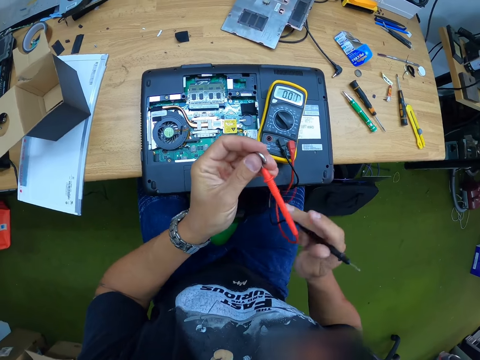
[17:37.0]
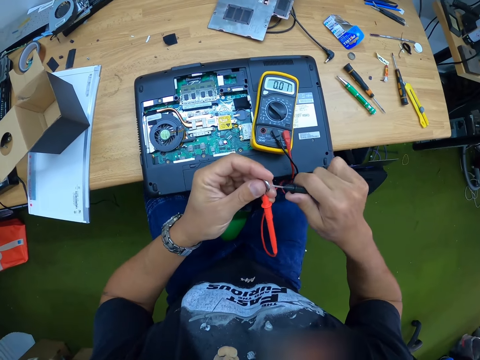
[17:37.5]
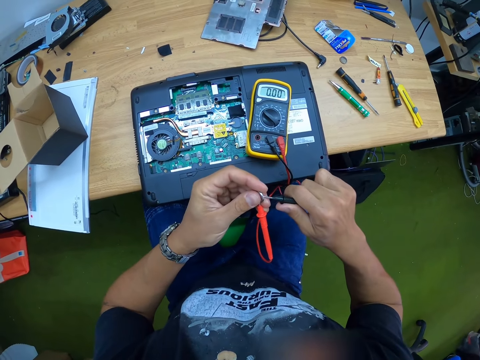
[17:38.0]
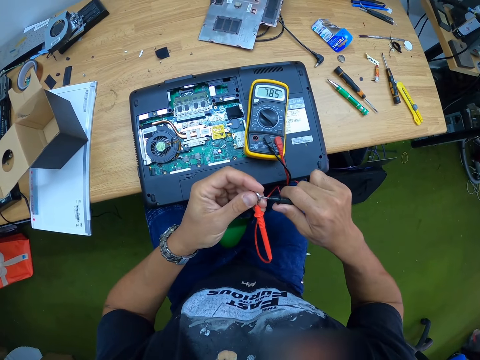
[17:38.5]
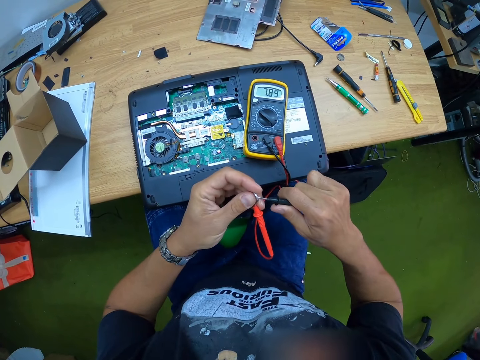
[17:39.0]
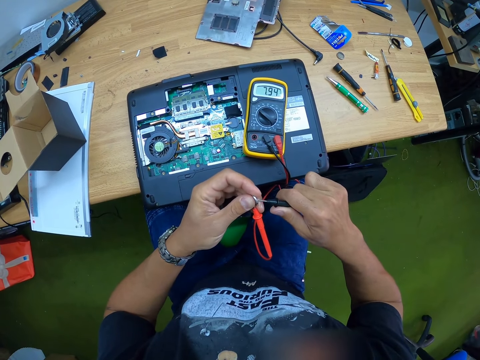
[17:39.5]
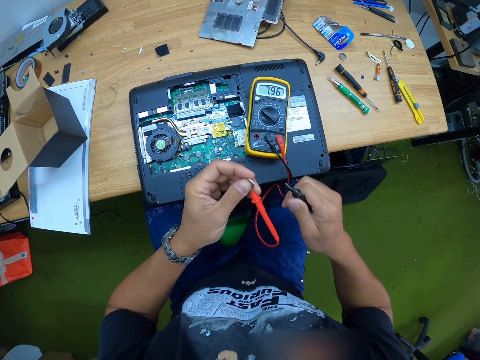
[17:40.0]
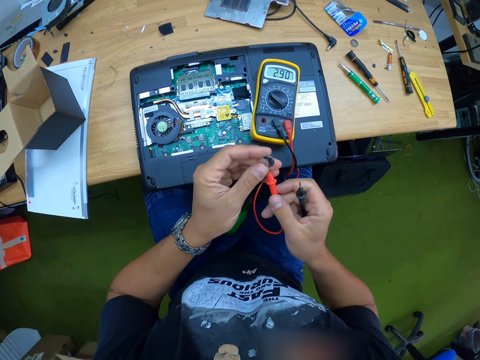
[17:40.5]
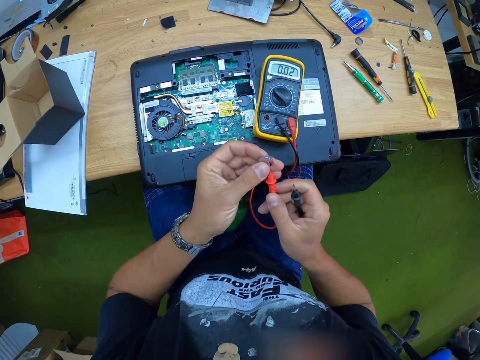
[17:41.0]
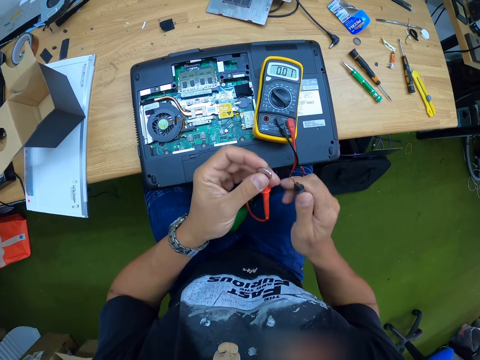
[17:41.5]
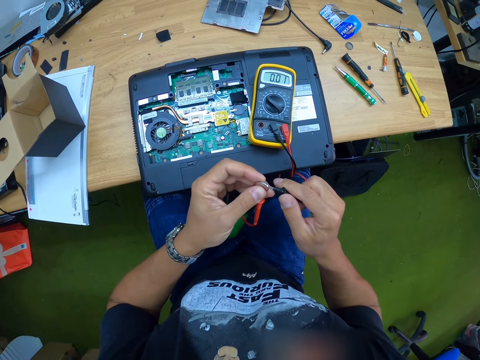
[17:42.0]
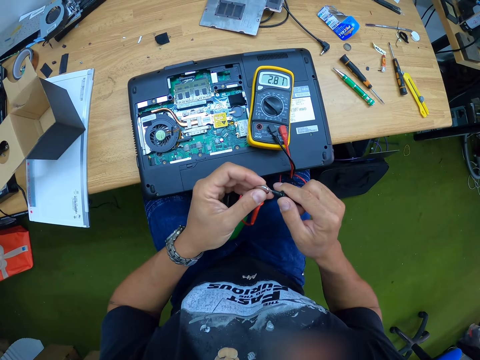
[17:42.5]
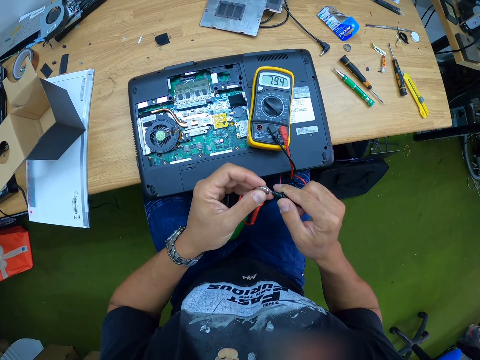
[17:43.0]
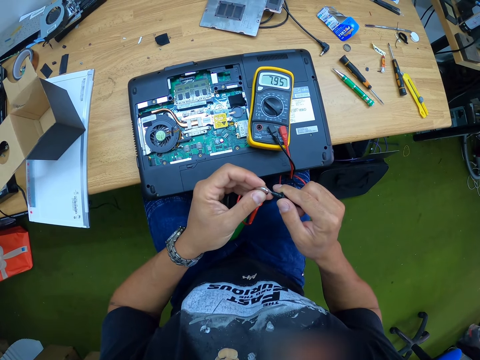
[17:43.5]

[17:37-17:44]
The camera wearer tests something. He places a probe in his right hand on the battery in his left hand.

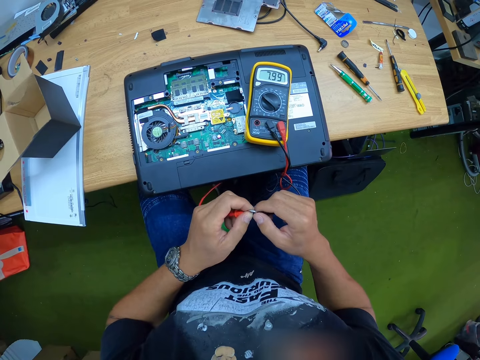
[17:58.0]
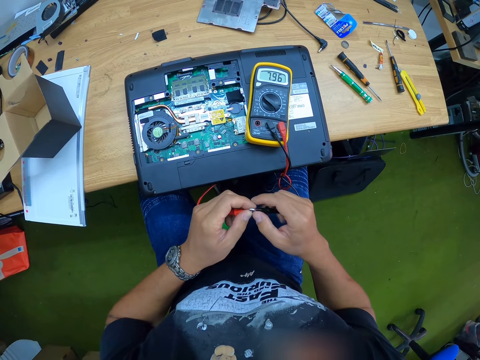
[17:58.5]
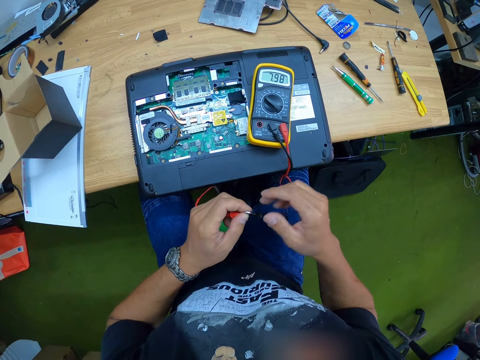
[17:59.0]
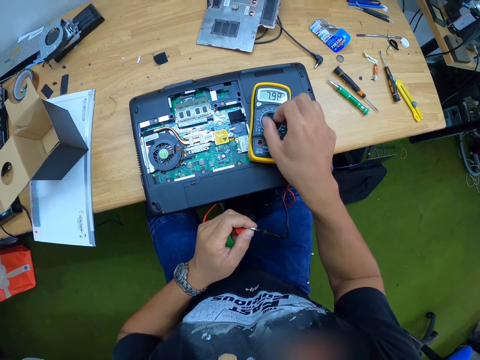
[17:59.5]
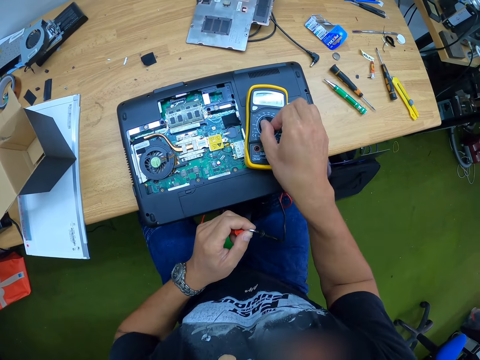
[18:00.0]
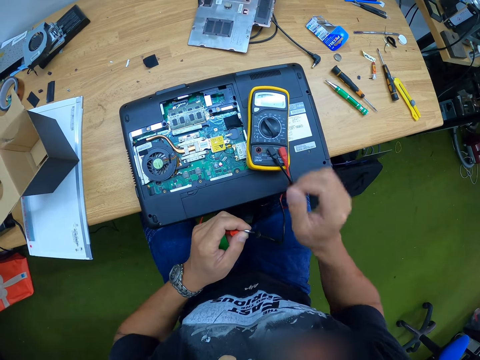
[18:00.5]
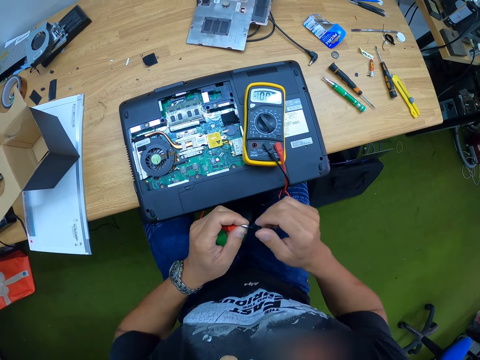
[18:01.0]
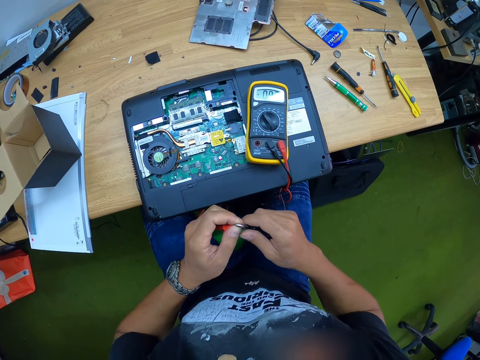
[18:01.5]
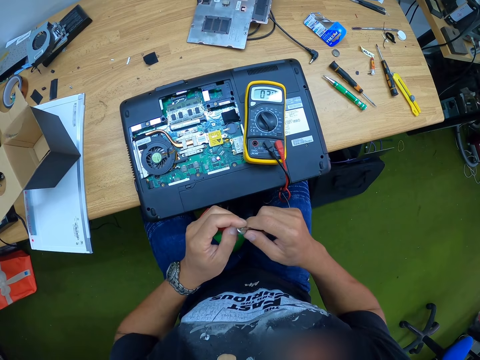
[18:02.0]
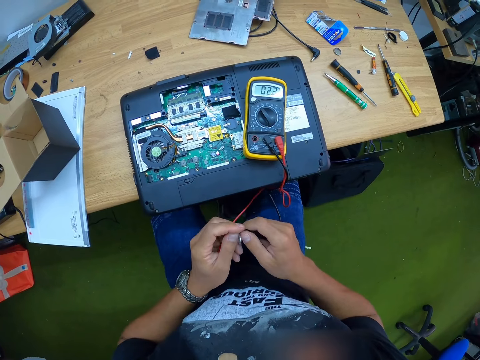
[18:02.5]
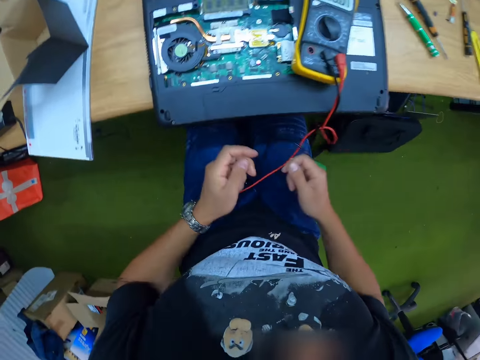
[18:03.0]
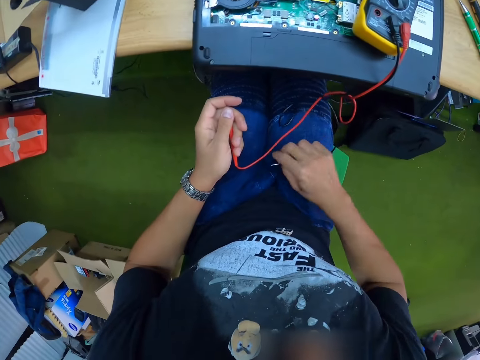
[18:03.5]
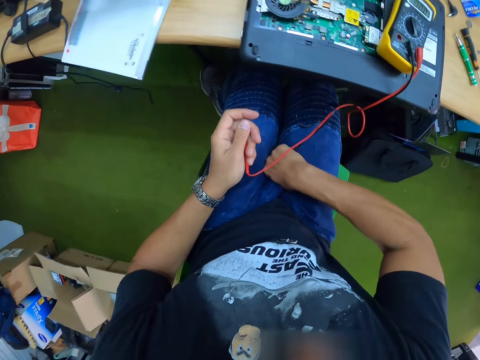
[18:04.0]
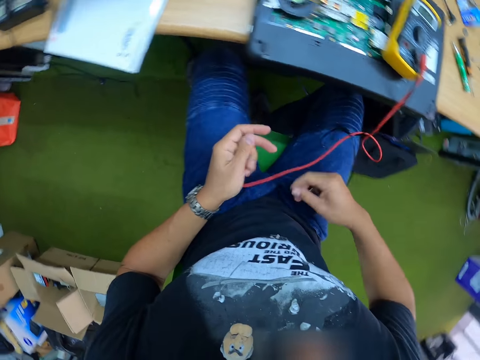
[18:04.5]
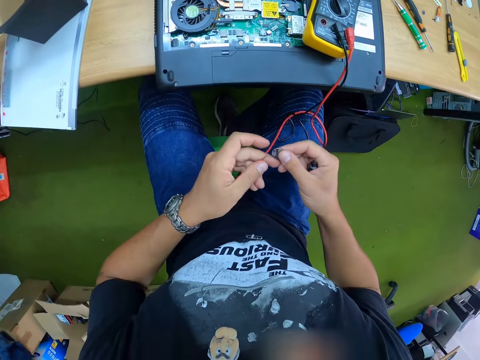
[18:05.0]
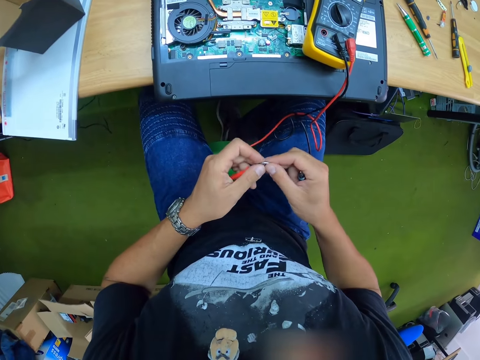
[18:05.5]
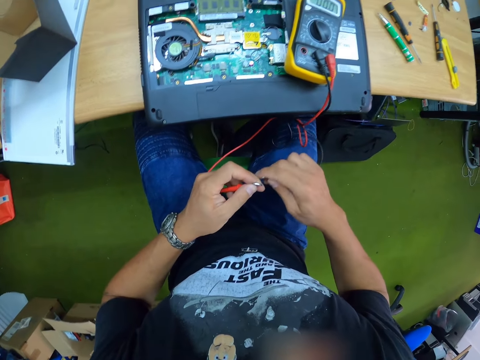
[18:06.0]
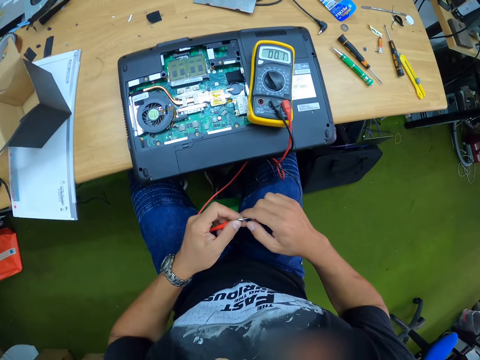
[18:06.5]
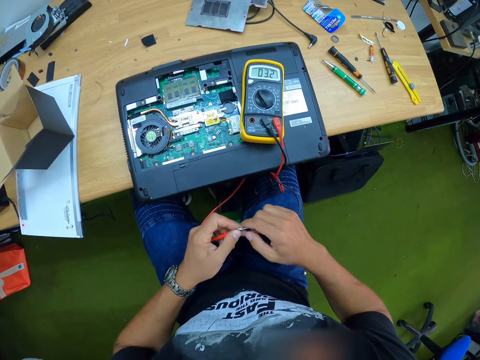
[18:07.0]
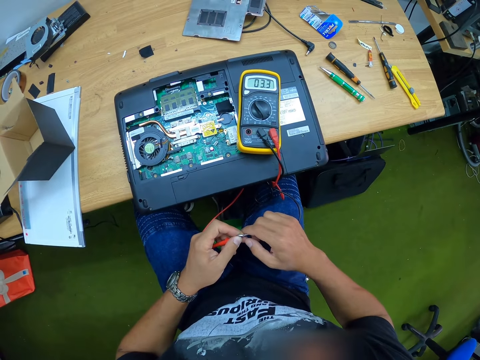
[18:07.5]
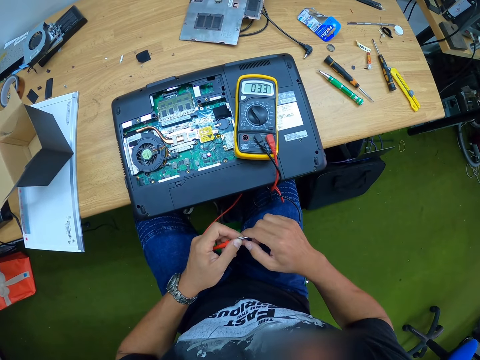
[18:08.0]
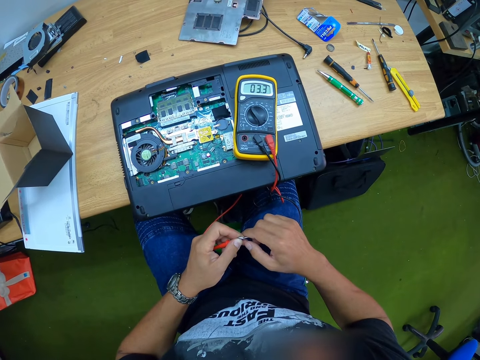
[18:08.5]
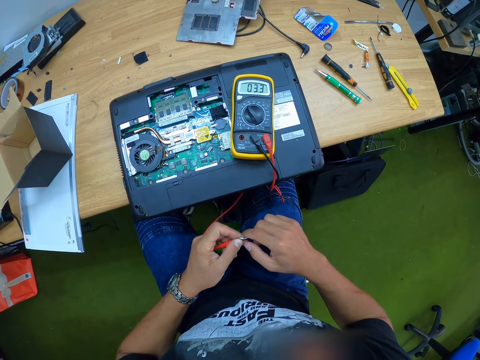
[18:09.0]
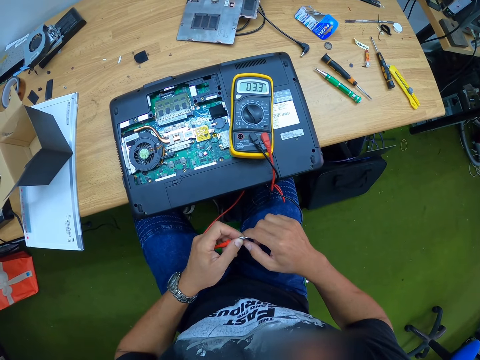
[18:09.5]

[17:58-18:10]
The camera wearer holds the multimeter. He adjusts the multimeter. He passes the multimeter probe in his left hand to his right hand. He drops the battery. He picks the circuit from his thigh with his right hand. He places the circuit in his right hand at the tip of the multimeter probe in his left hand. He measures the electric value of the circuit in his right hand with the multimeter probes in both hands.

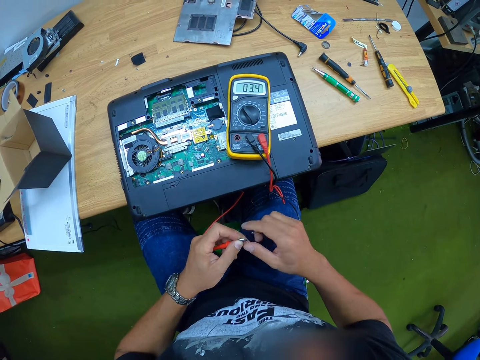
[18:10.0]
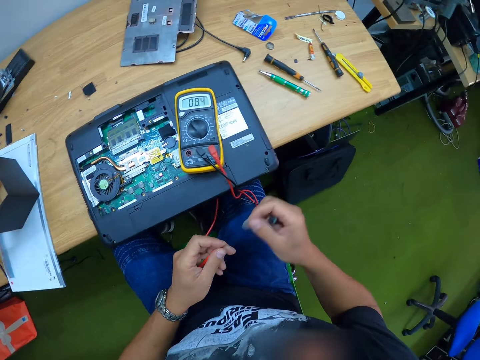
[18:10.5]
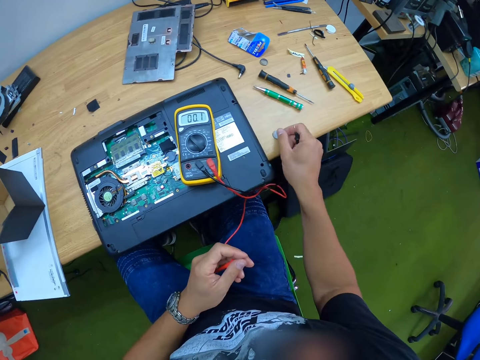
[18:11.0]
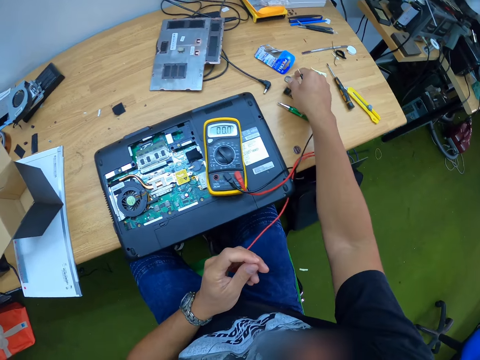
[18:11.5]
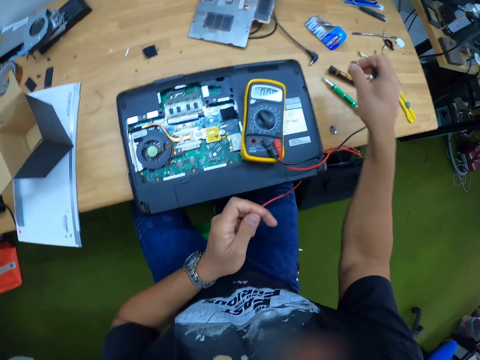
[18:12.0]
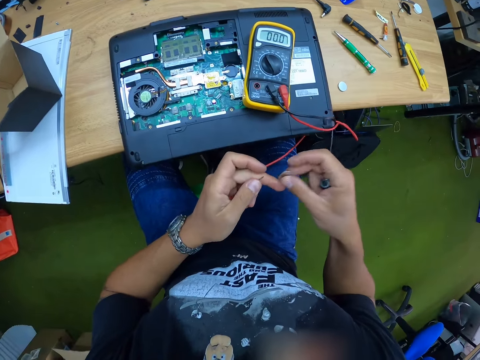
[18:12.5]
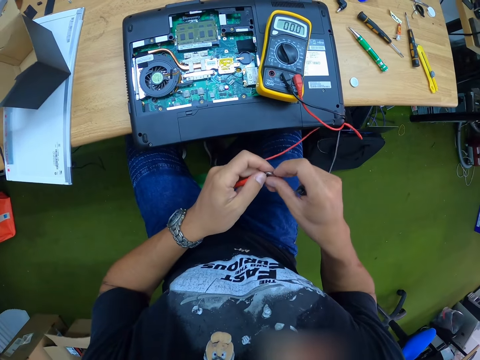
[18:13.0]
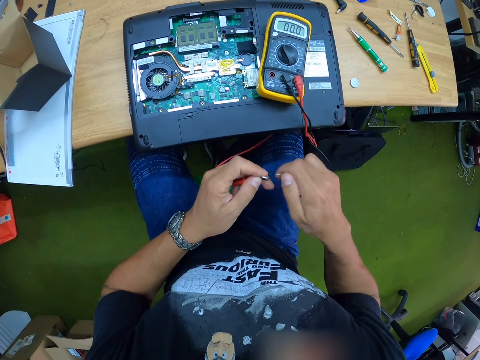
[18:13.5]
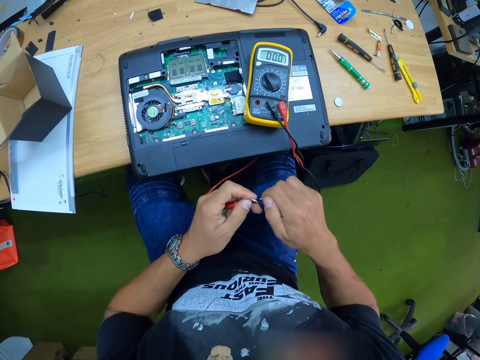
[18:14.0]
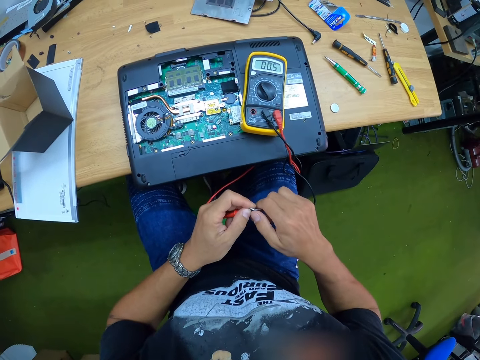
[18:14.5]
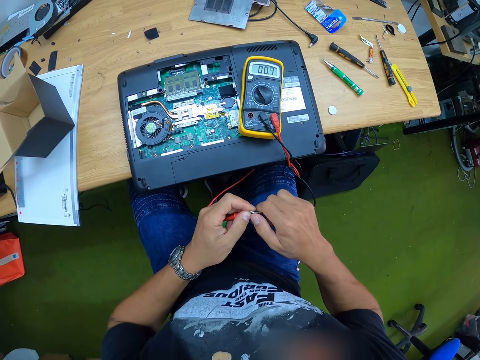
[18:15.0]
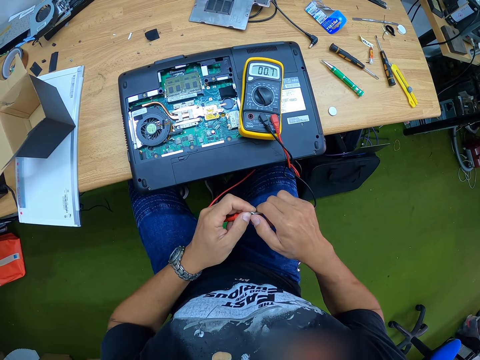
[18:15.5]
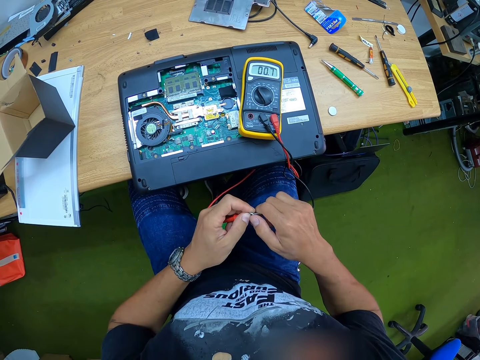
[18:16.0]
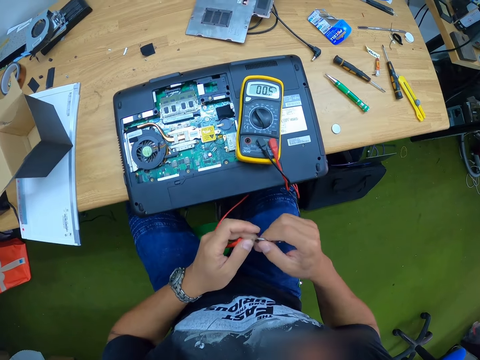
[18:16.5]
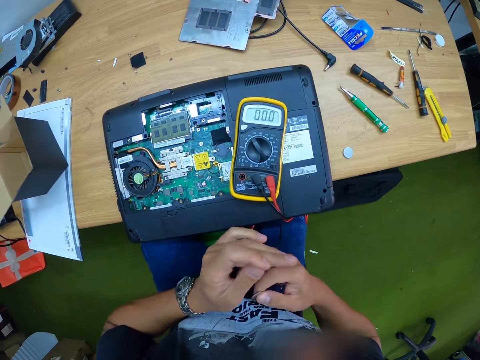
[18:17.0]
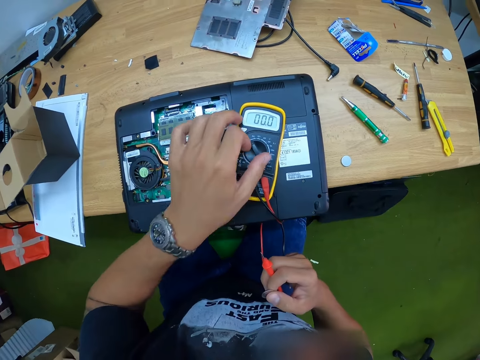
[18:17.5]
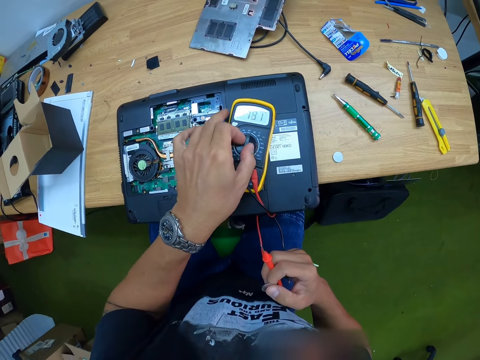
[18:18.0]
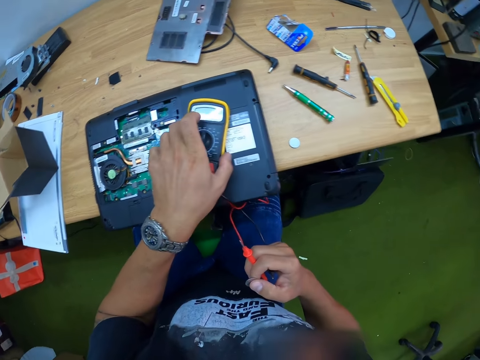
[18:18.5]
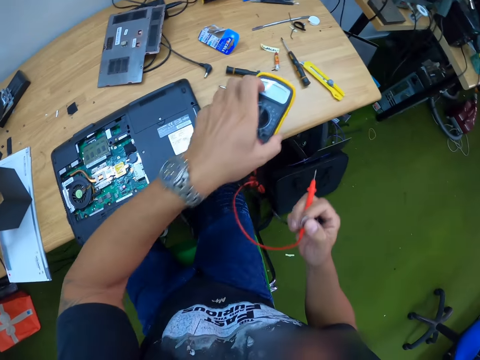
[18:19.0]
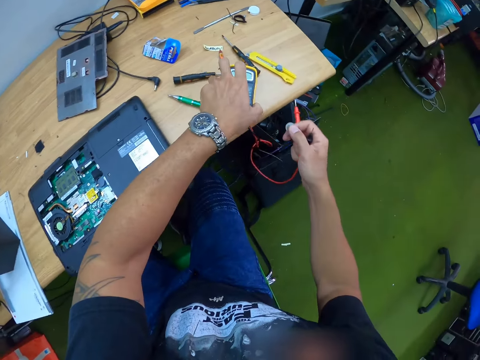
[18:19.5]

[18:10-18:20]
The camera wearer places on the table the circuit in his right hand. He picks the circuit from the table with his right hand. He places the circuit in his right hand at the tip of the multimeter probe in his left hand. He measures the electric value of the circuit in his right hand with the multimeter probes in both hands. He passes the multimeter probe in his left hand to his right hand. He turns the range selector on the multimeter with his right hand. He picks the multimeter from a laptop on a table with his left hand.
